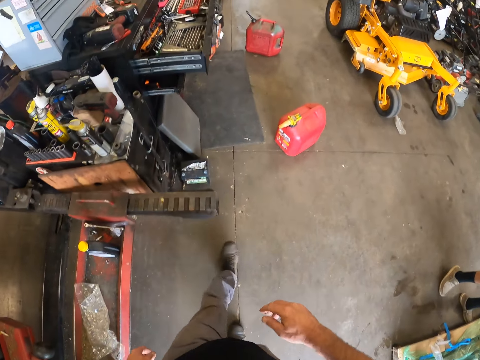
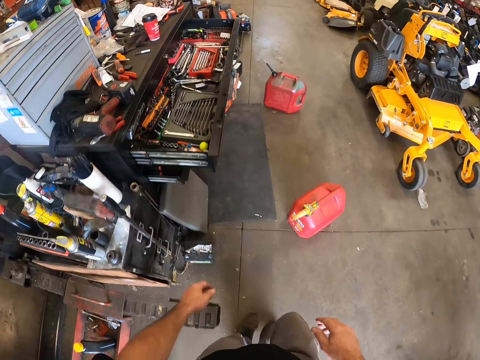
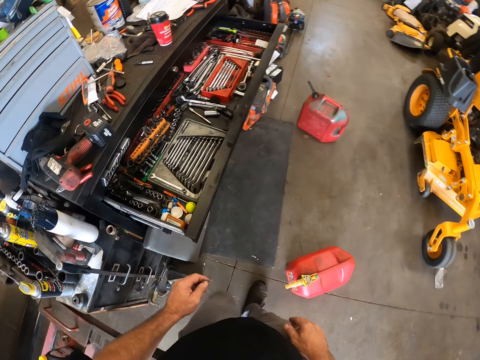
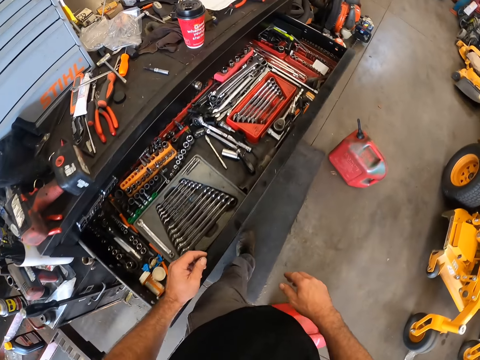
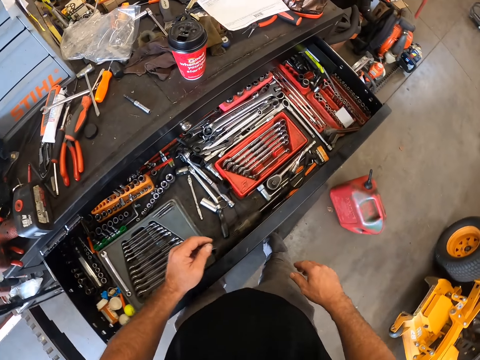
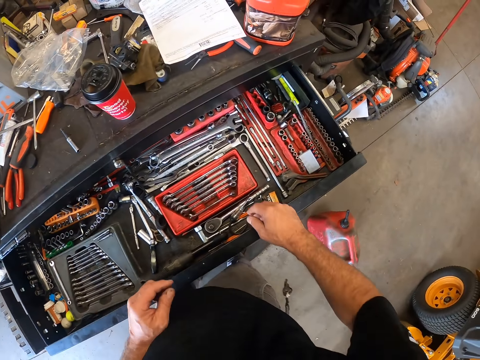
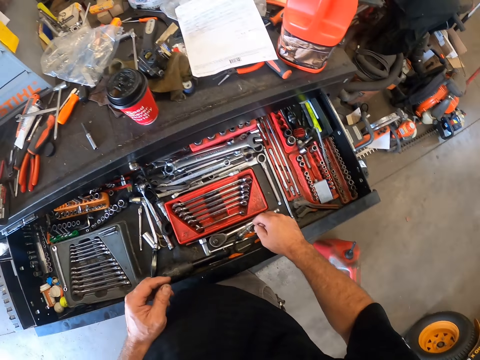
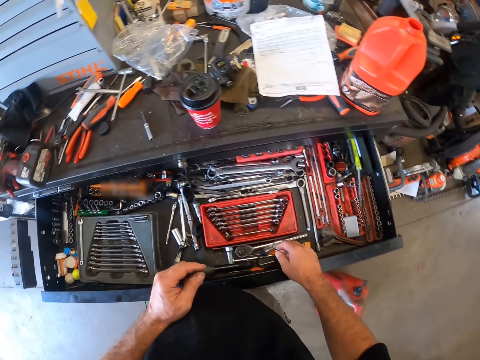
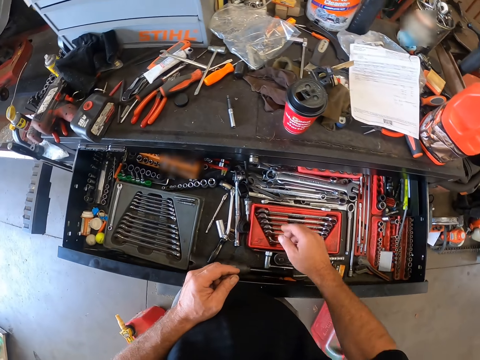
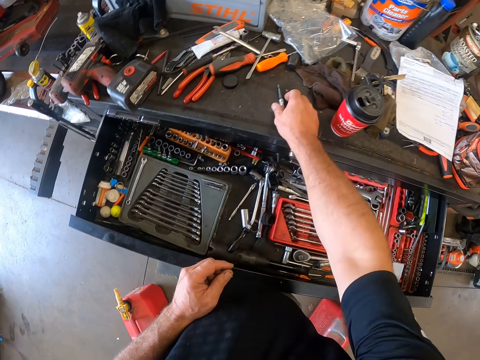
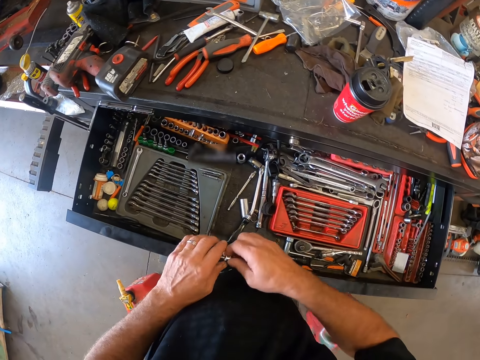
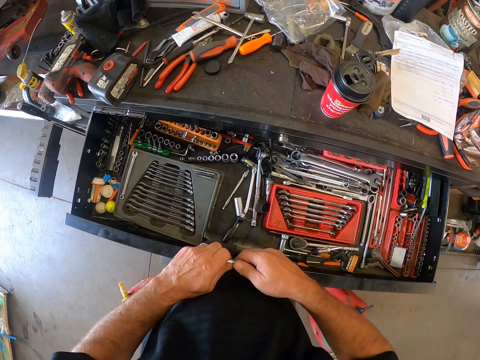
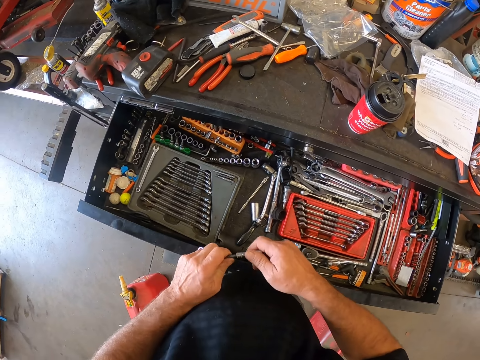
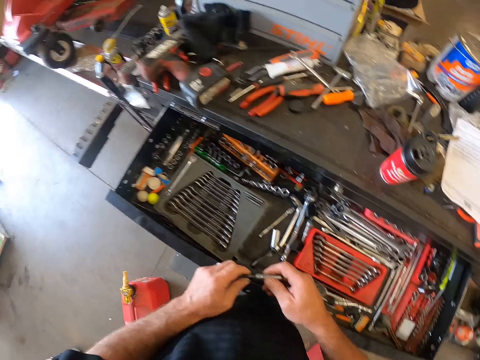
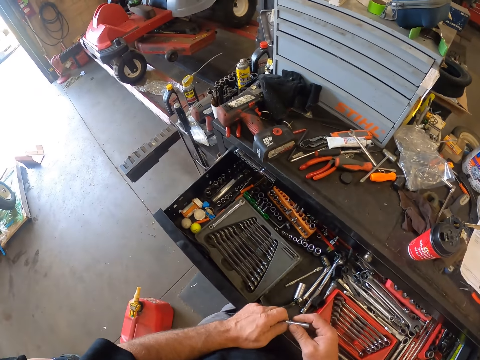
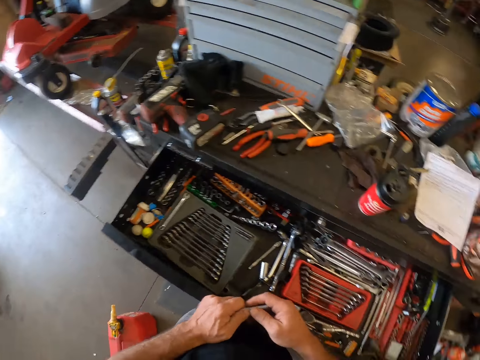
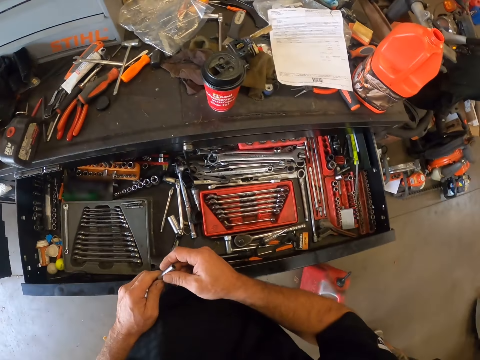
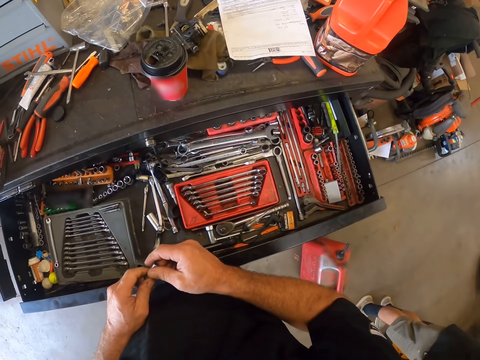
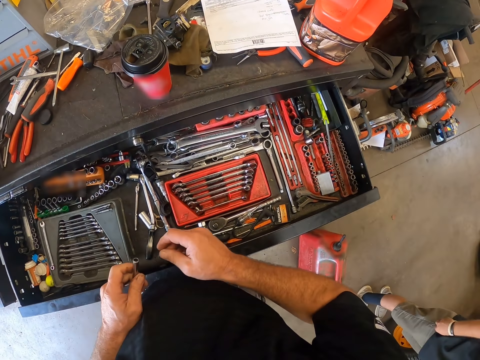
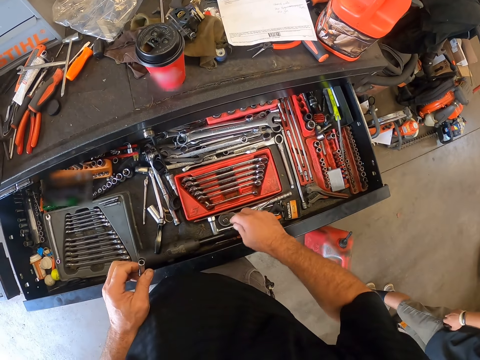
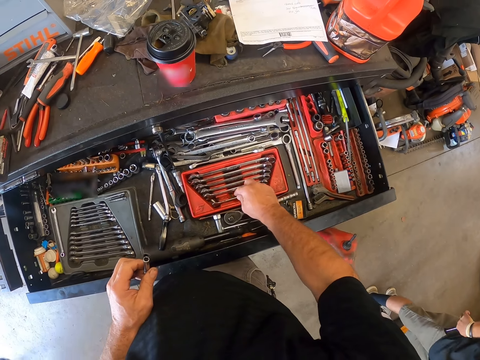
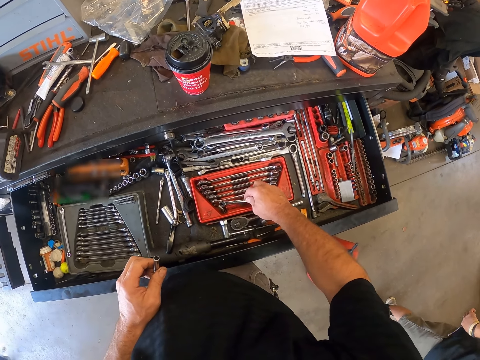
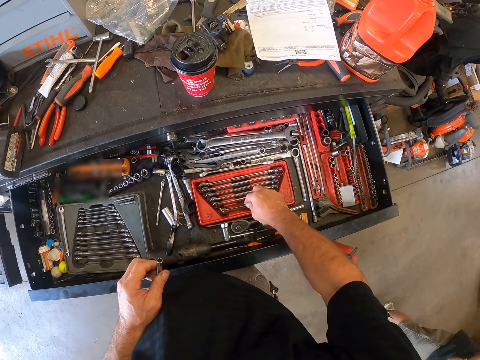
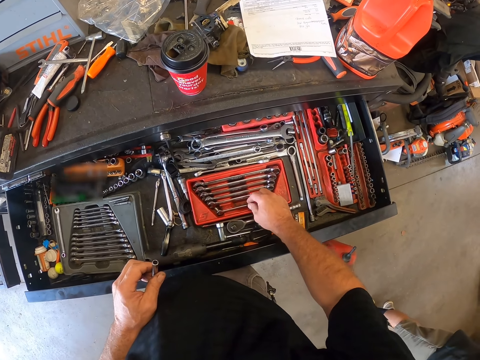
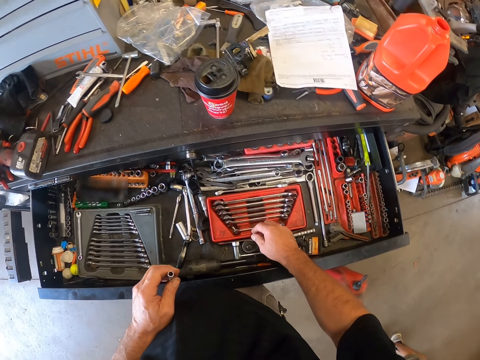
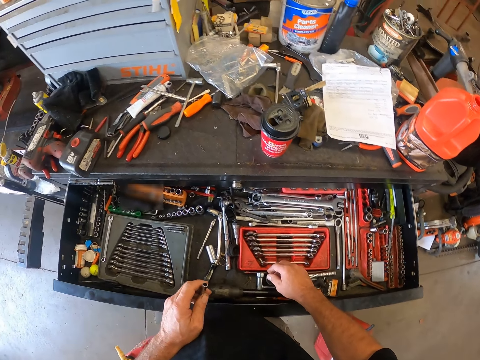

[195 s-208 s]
The camera wearer walks towards the drawer. He picks the screwdriver or drill bit from the table with his right hand. He passes the screwdriver to his left hand. A man stands beside the camera wearer. The camera wearer touches another wrench from the drawer.

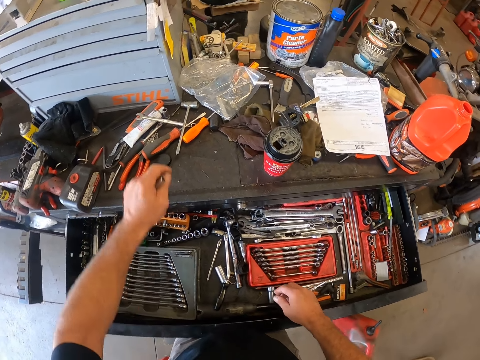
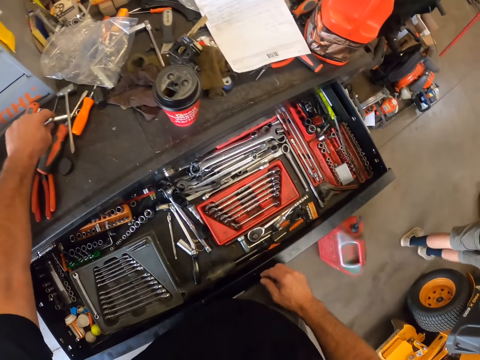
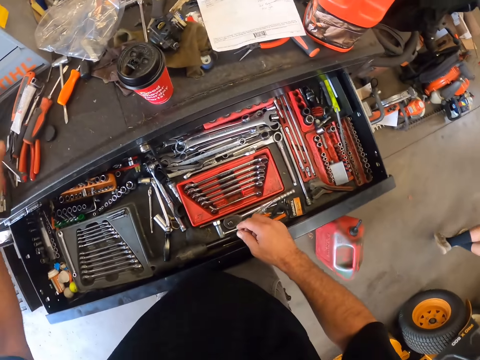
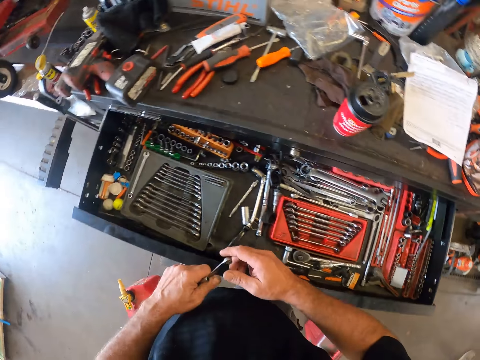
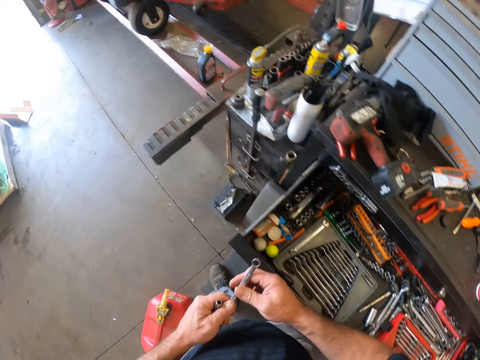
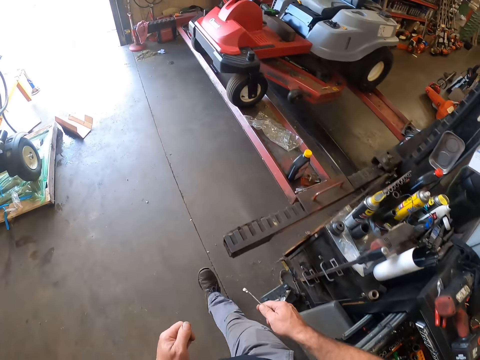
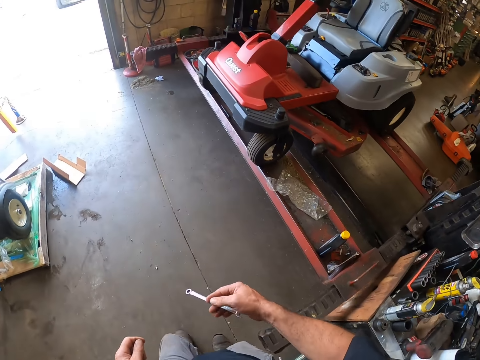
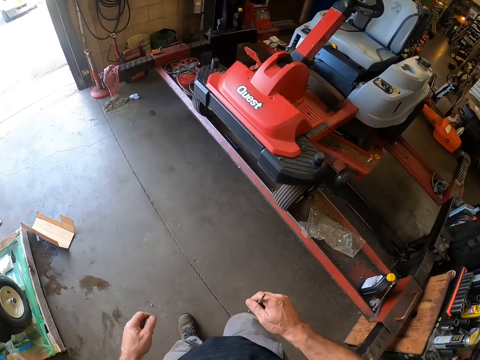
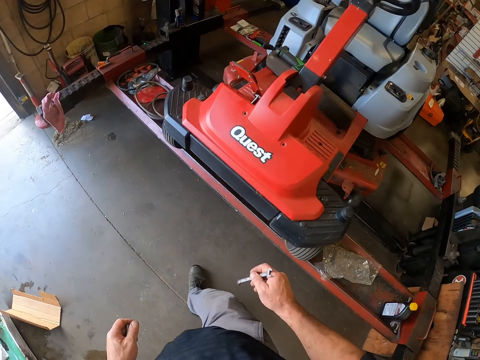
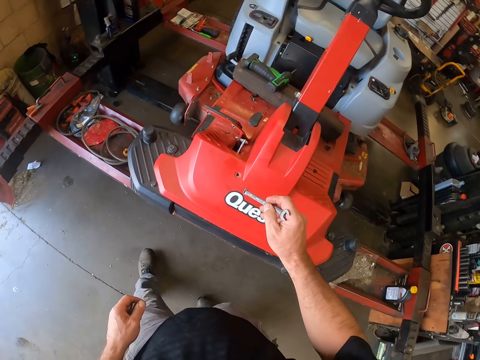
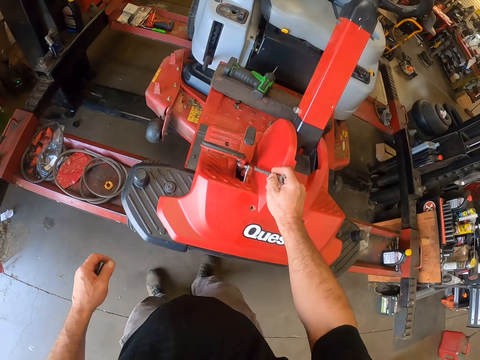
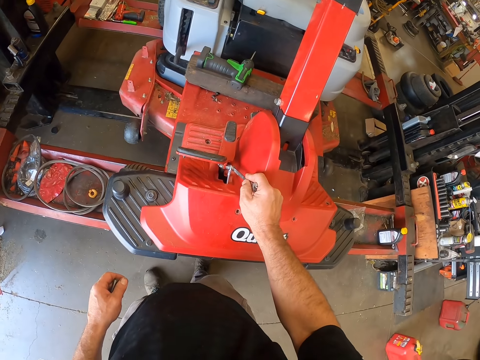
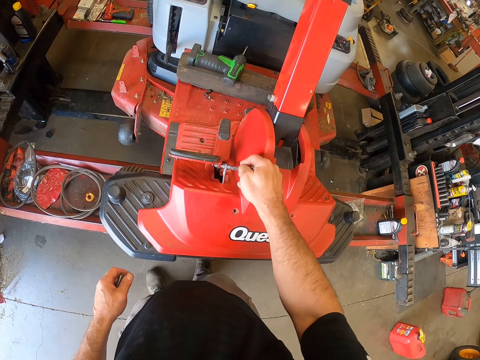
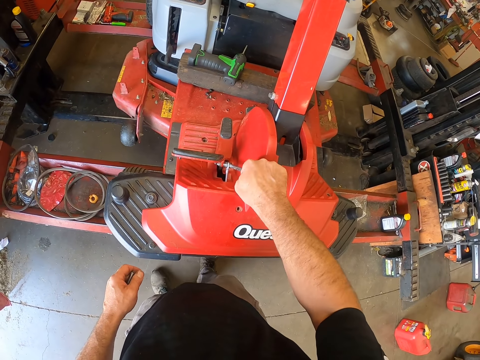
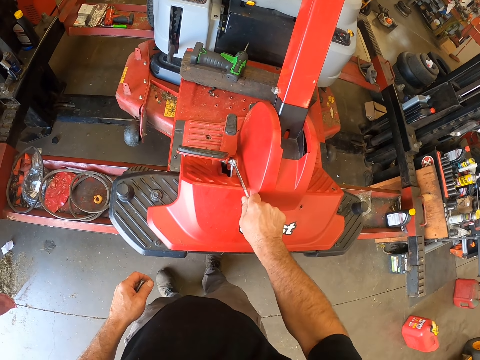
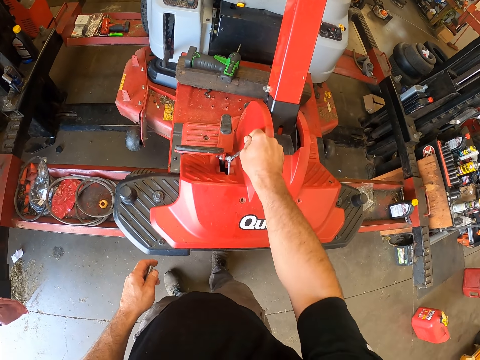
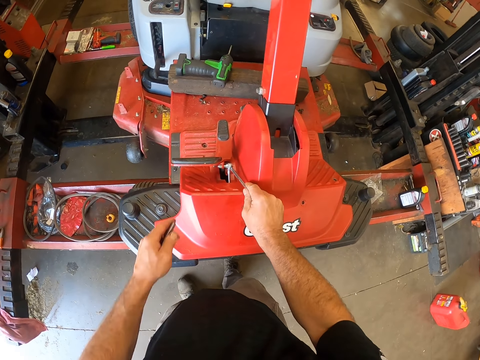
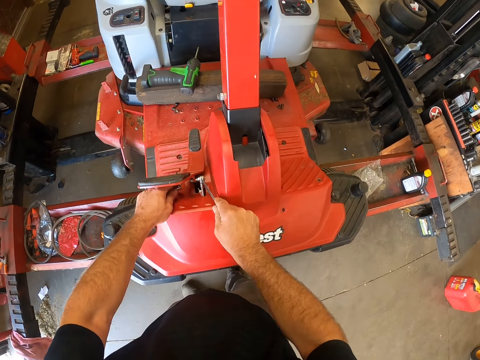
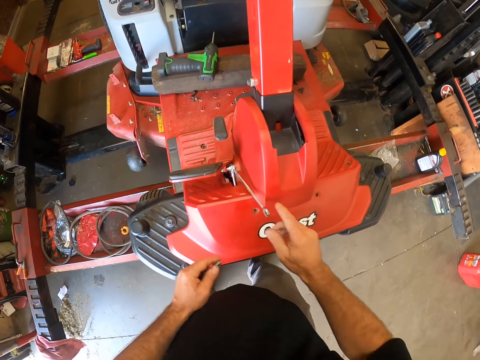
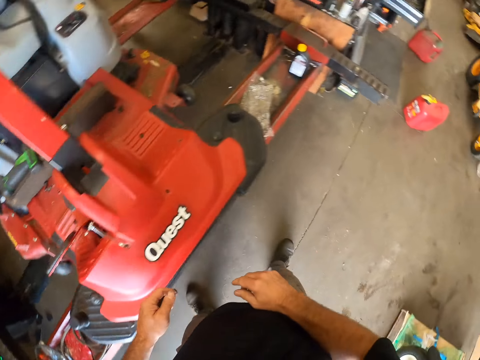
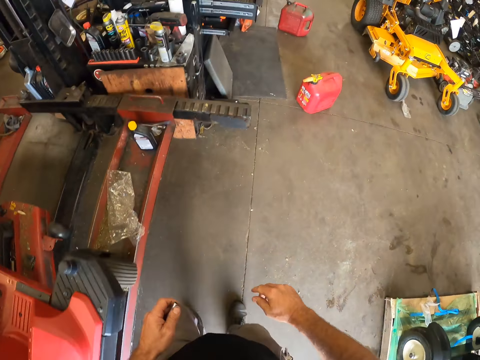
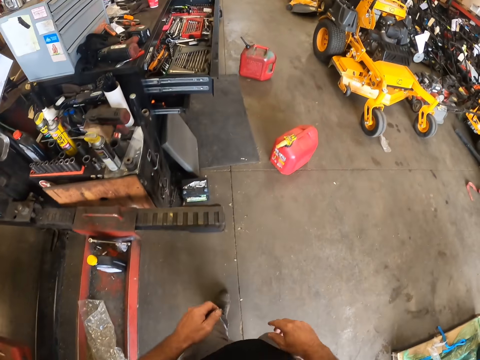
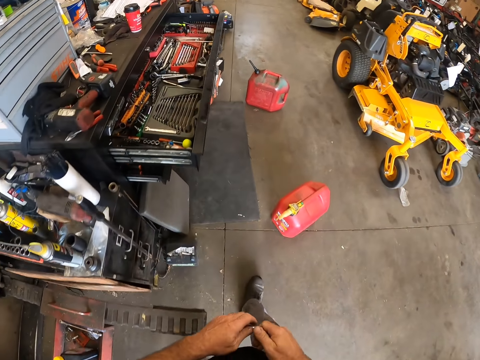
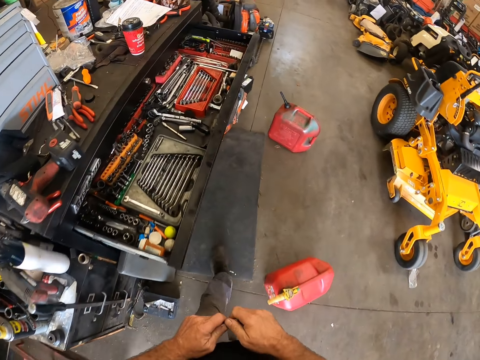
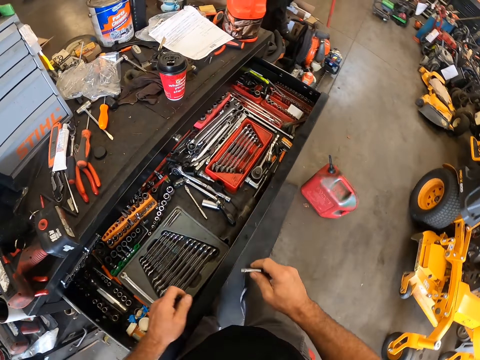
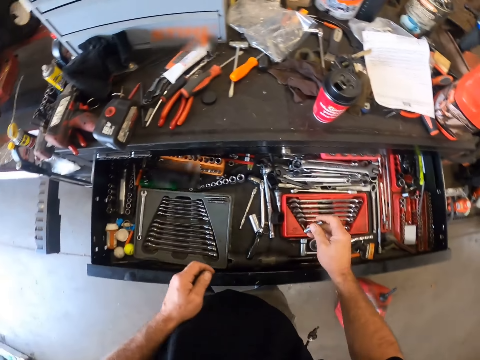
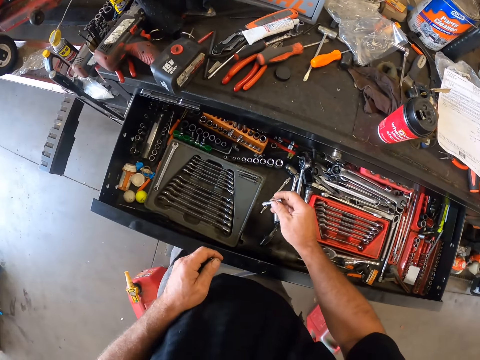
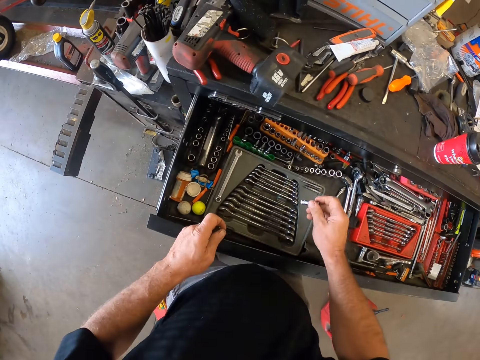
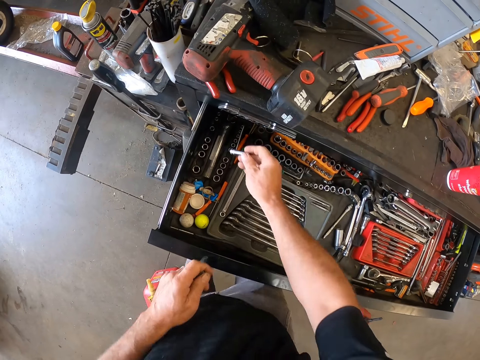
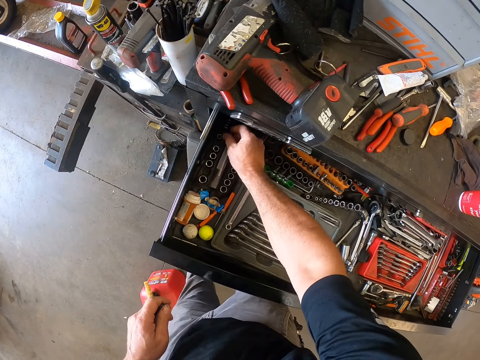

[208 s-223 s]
The camera wearer picks another wrench or spanner on the table with his right hand. He passes the wrench to his right hand. He walks towards the lawnmower around the garage. He places the wrench on a nut on the lawnmower. He moves the spanner up and down. He loosens the nut on the lawnmower with the wrench. He removes a bolt from the lawnmower. He removes his right hand from the wrench. He walks towards the drawer around the garage. He holds the bolt with both hands. He puts the bolt or screwdriver in the drawer.
